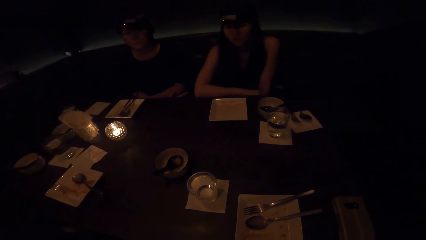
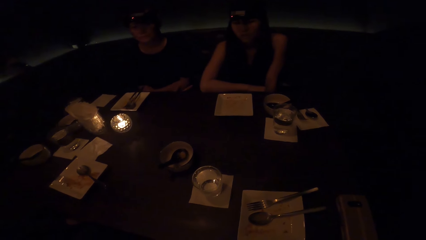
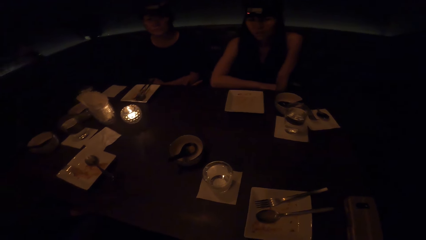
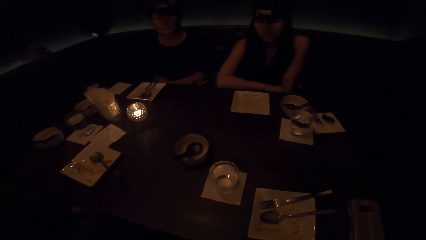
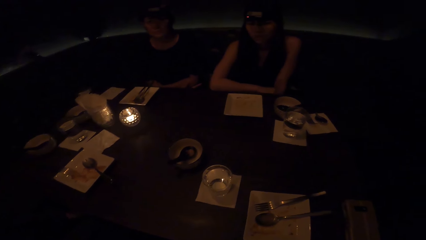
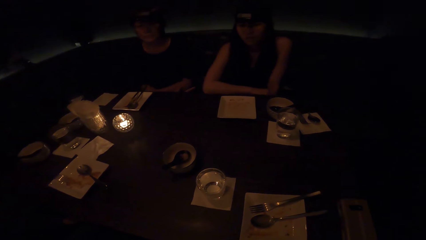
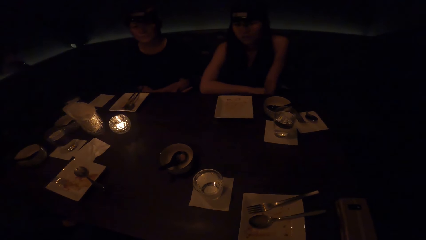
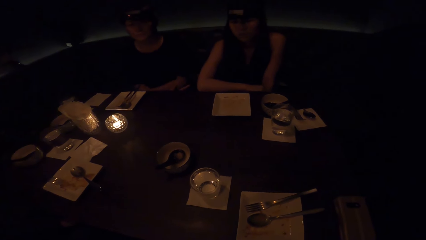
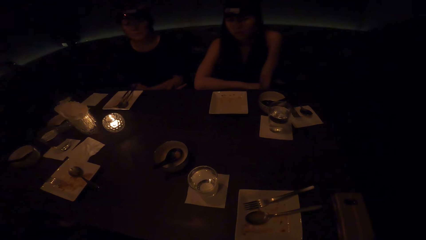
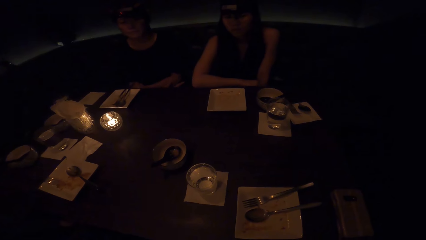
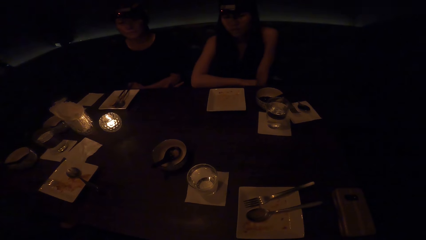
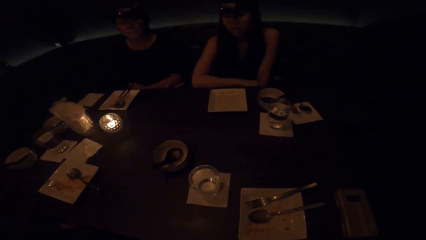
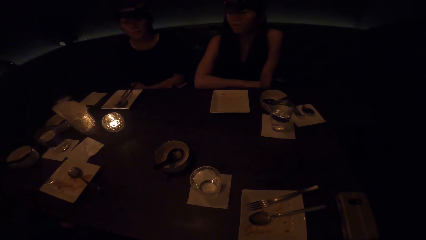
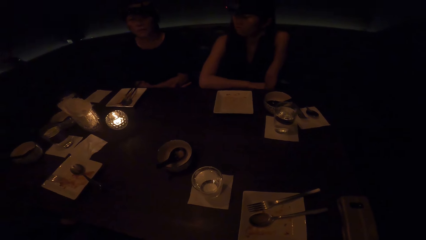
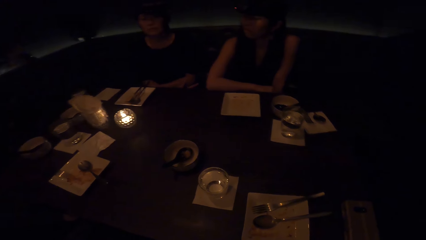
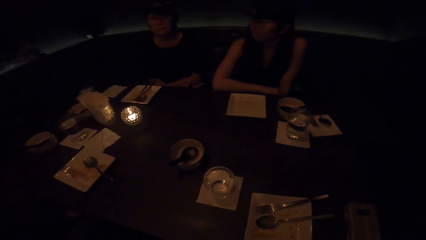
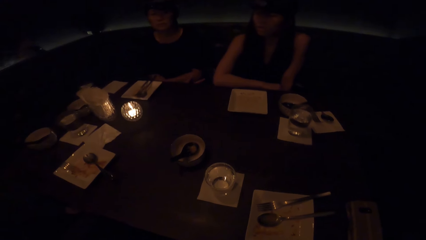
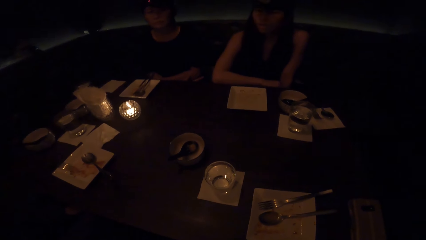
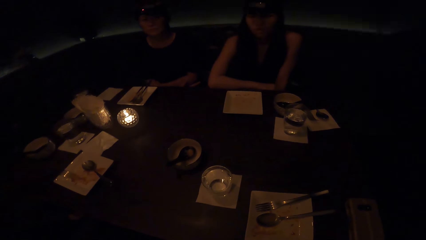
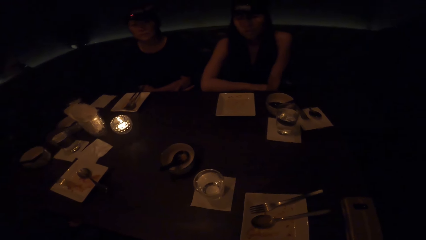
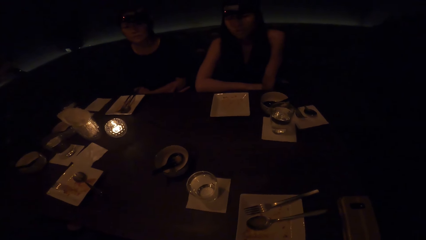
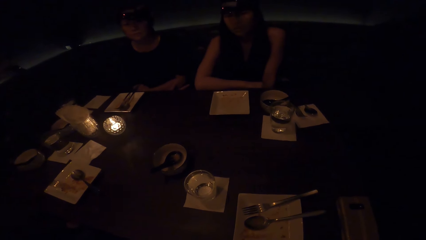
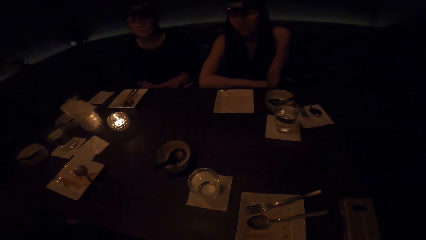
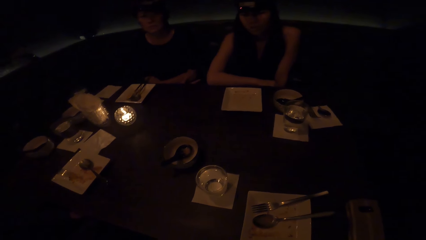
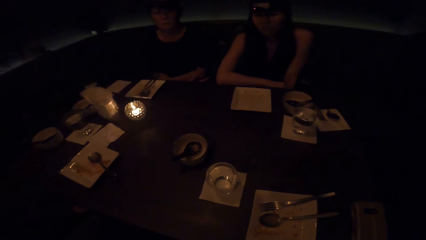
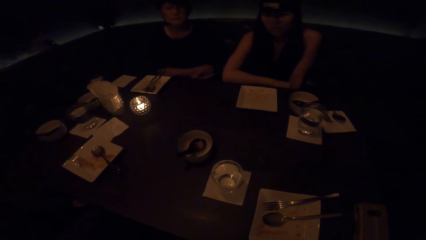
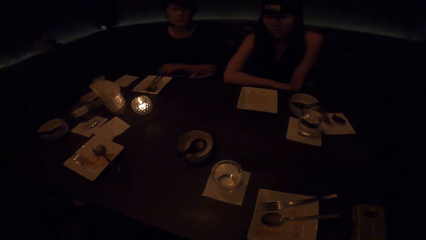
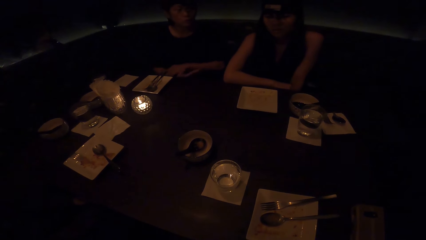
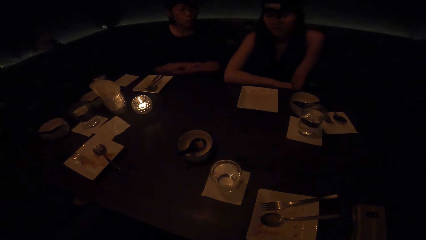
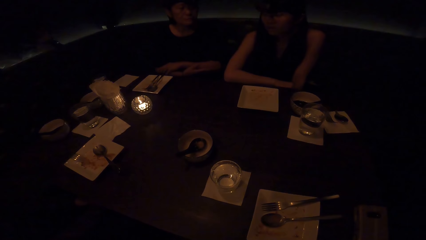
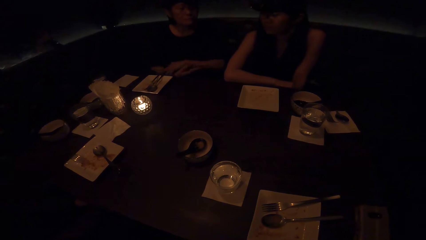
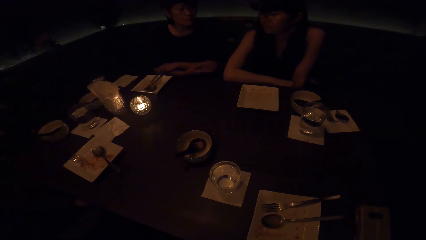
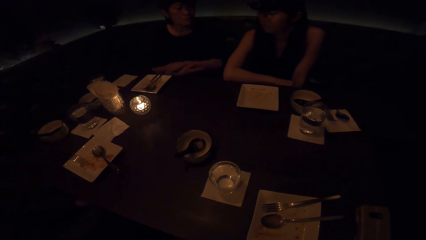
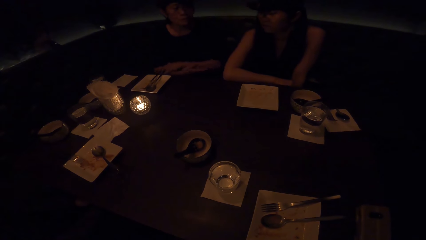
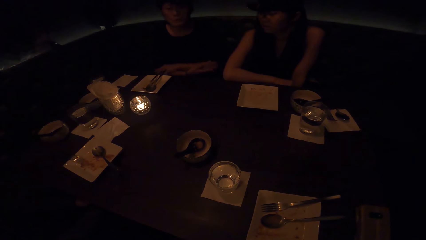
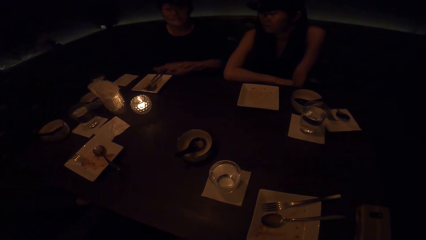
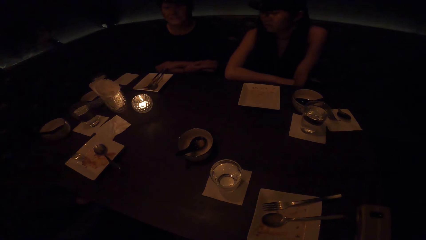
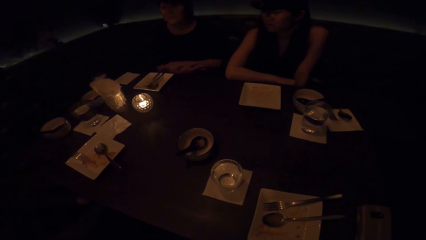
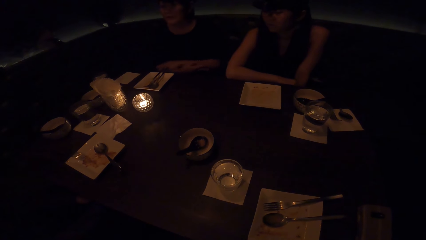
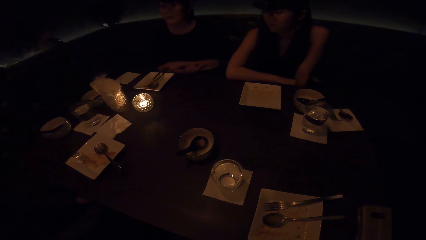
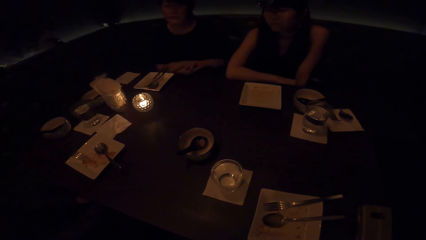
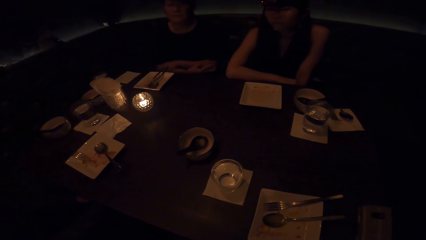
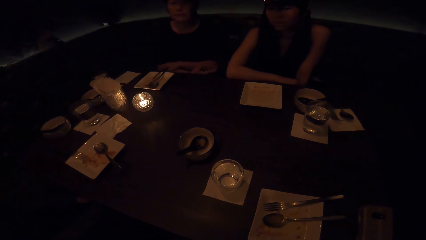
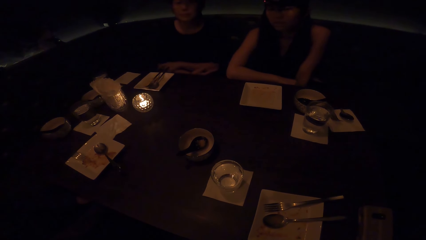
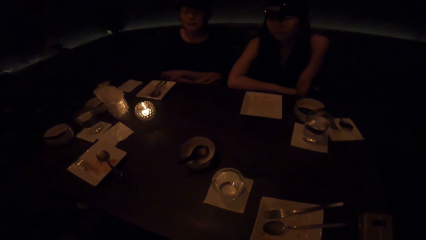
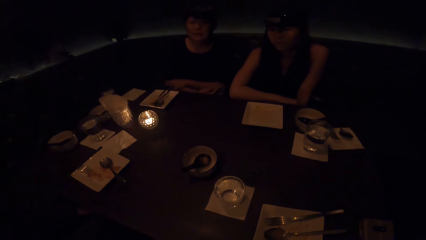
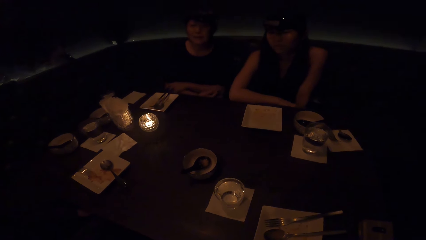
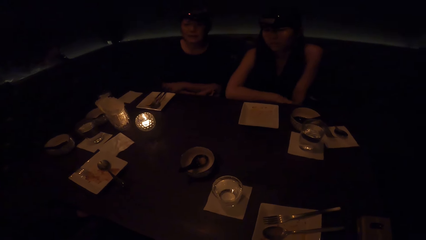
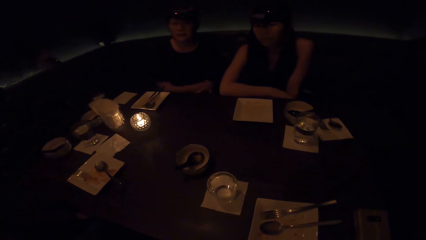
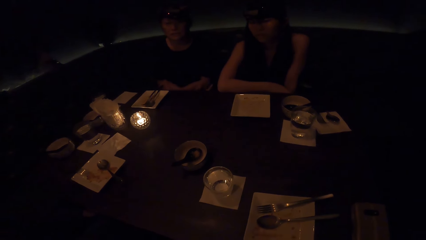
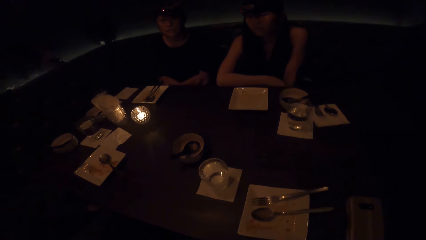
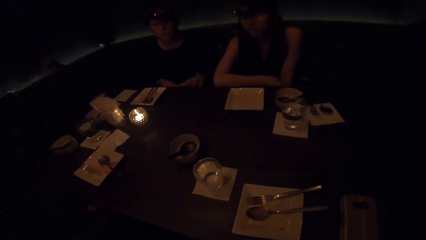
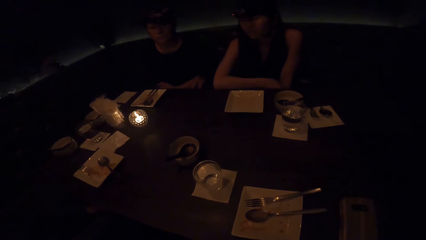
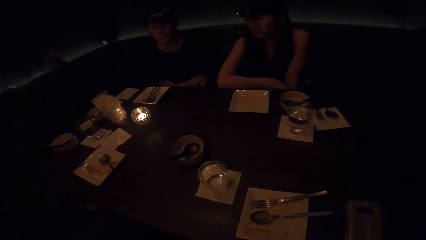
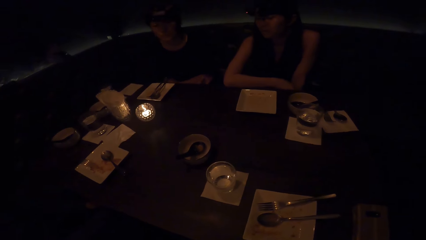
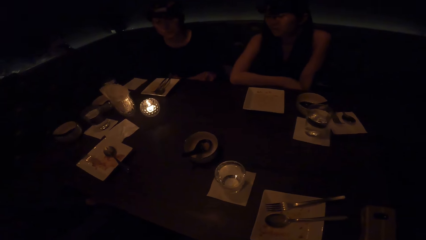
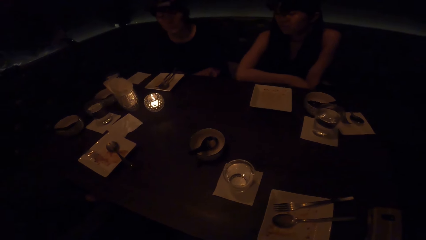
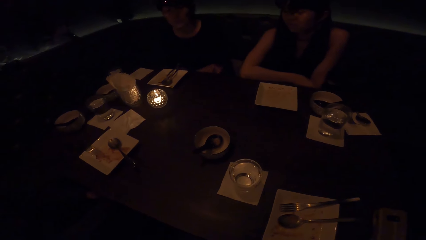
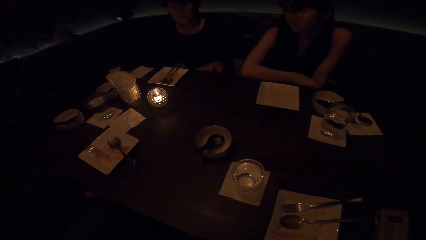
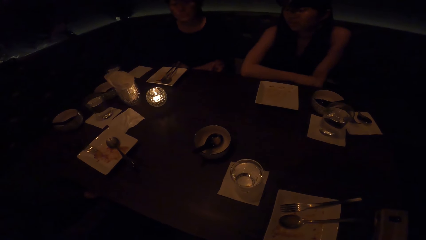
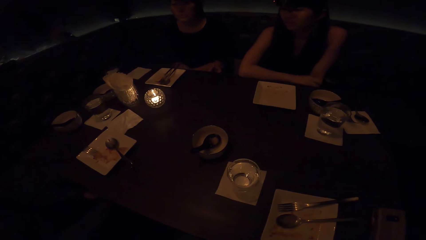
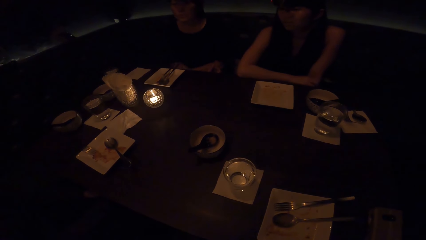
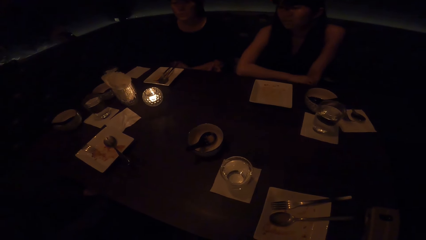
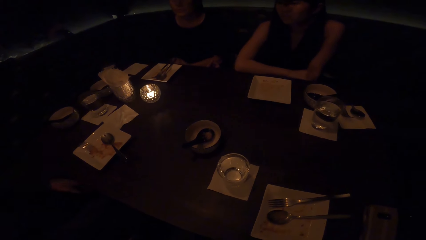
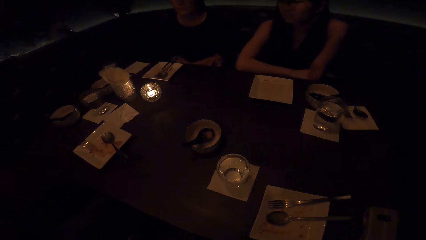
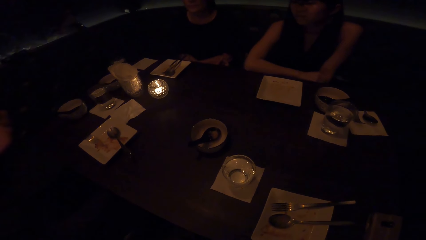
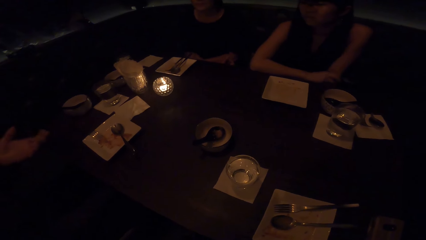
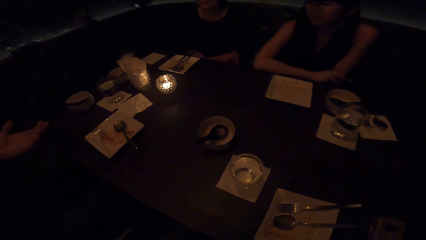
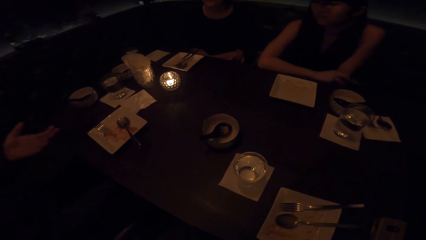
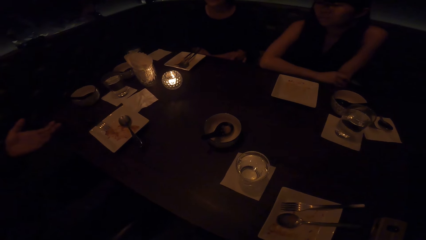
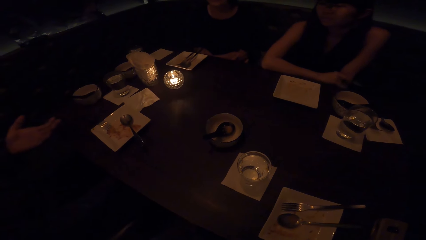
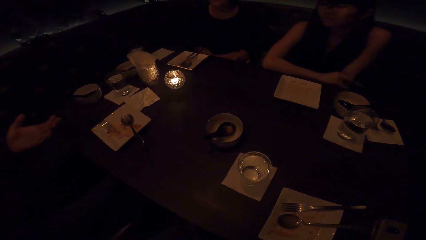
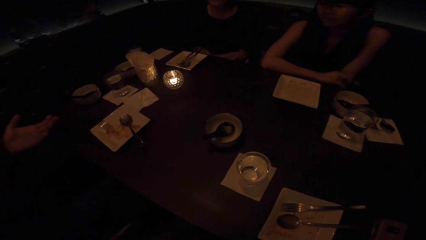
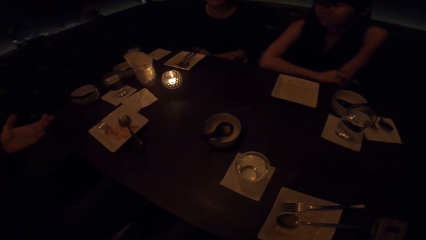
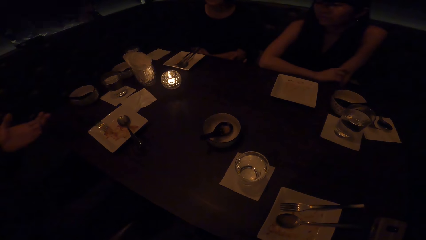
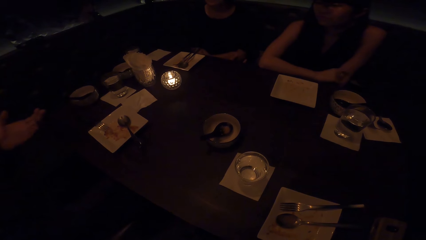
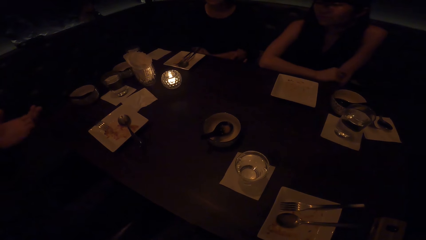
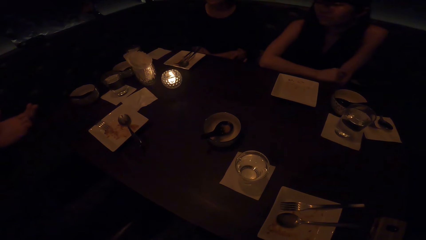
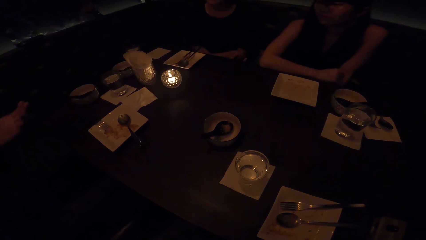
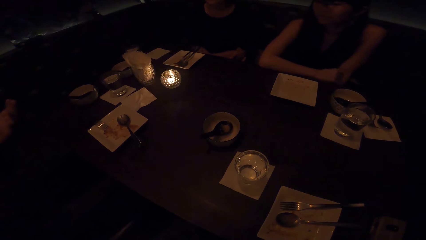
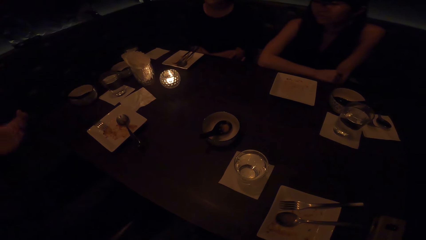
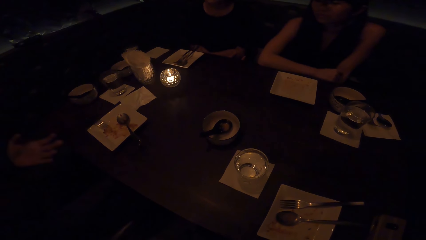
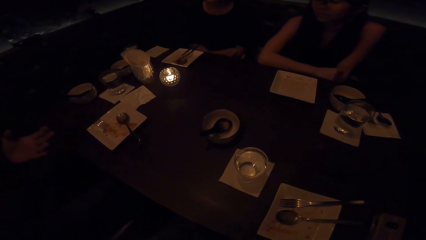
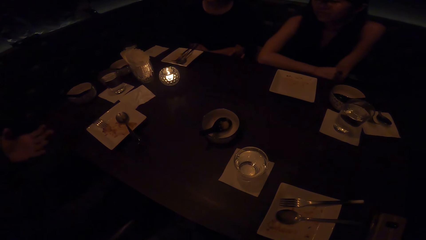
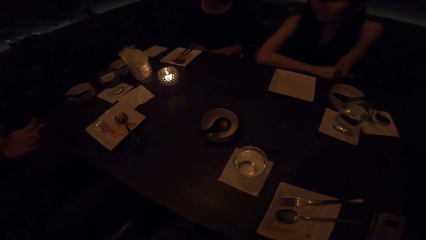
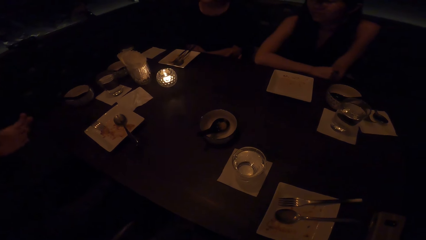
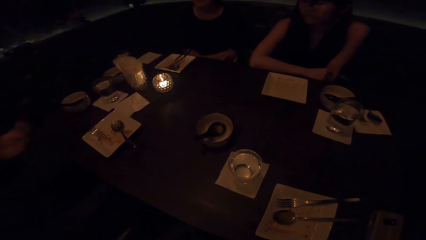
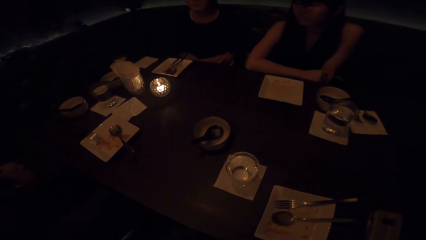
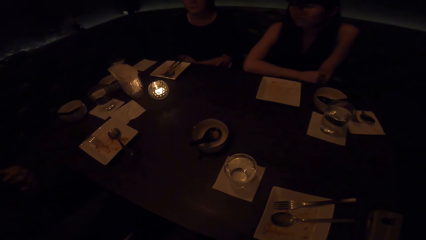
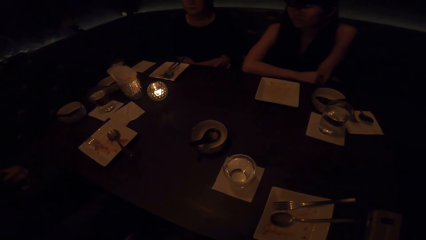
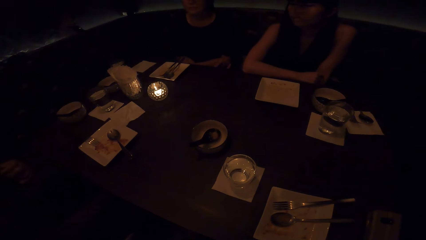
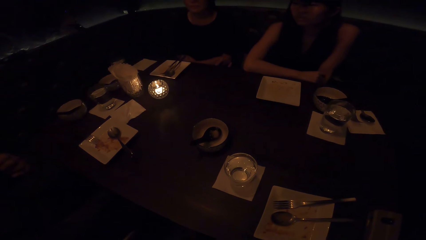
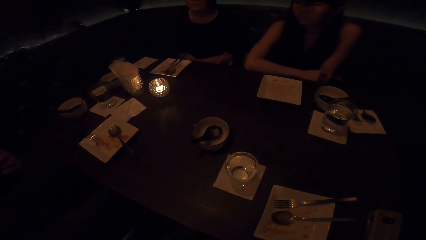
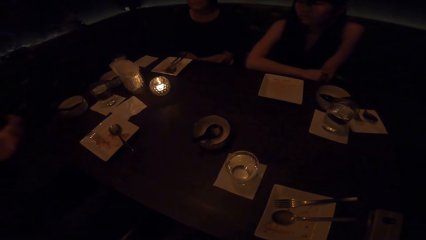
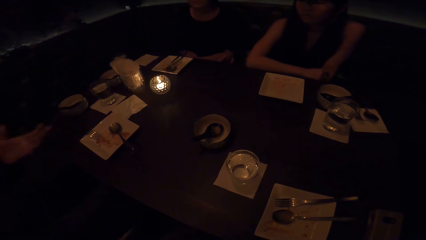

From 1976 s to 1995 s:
A woman moves her hands. The camera wearer sits along the table with a man, the woman and another woman. The man raises his hand.
